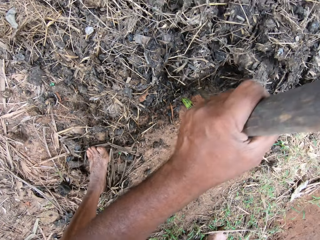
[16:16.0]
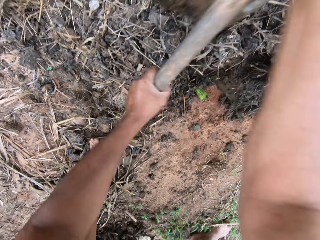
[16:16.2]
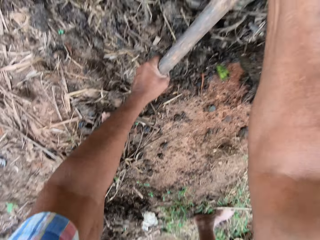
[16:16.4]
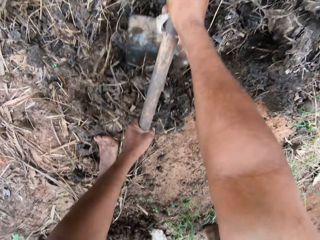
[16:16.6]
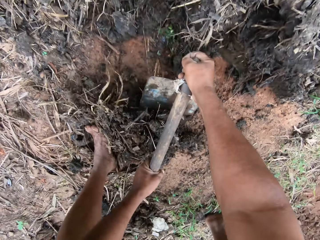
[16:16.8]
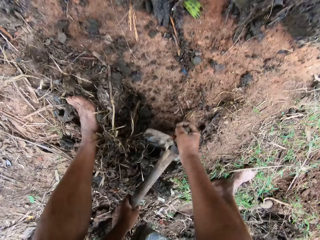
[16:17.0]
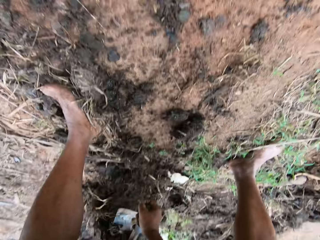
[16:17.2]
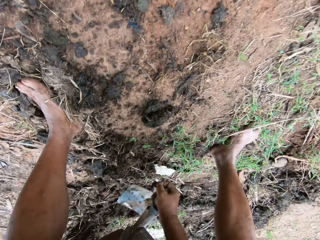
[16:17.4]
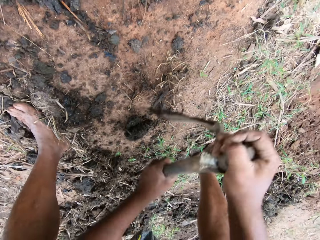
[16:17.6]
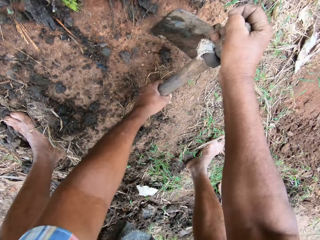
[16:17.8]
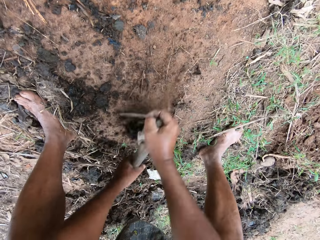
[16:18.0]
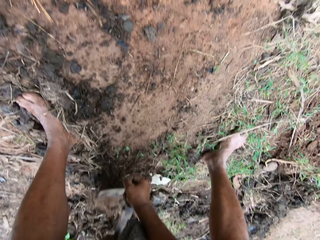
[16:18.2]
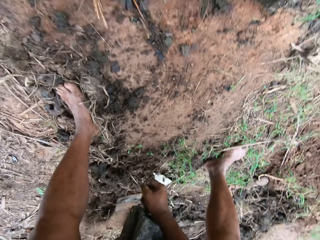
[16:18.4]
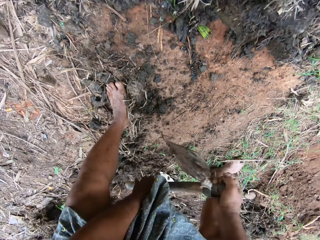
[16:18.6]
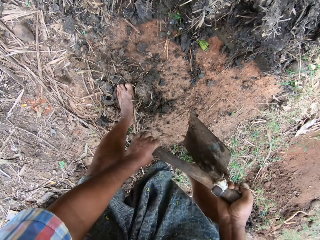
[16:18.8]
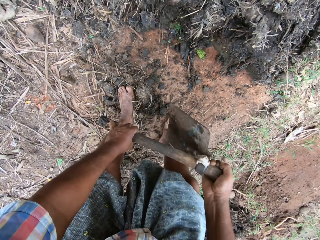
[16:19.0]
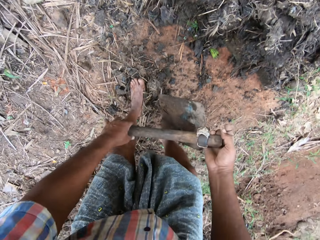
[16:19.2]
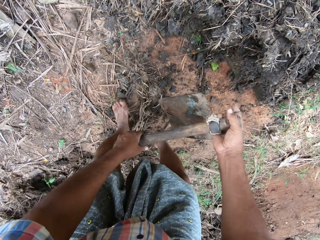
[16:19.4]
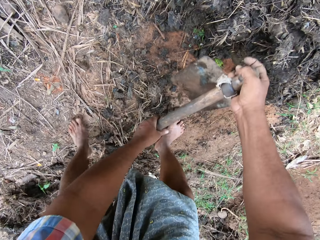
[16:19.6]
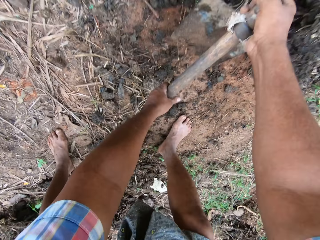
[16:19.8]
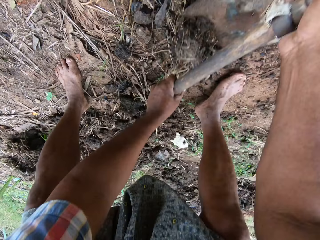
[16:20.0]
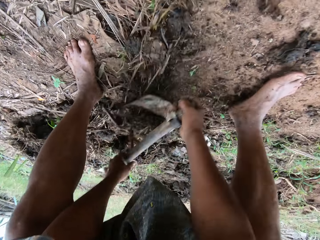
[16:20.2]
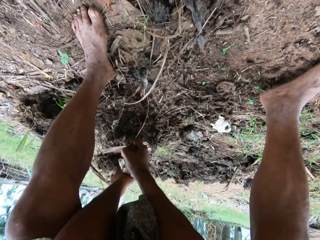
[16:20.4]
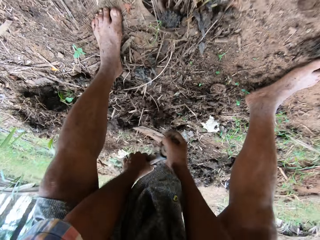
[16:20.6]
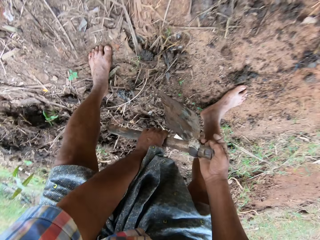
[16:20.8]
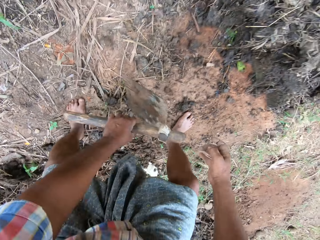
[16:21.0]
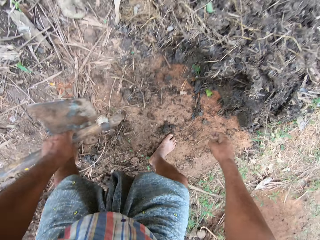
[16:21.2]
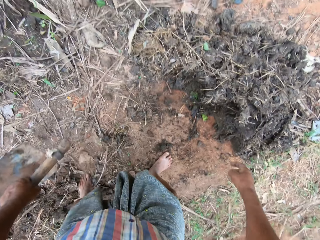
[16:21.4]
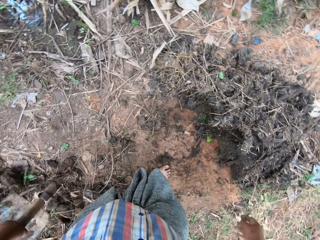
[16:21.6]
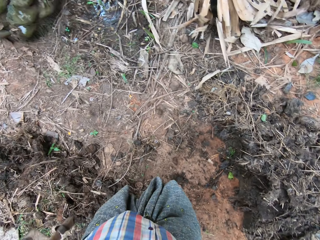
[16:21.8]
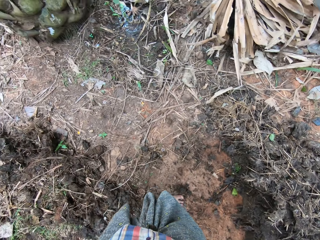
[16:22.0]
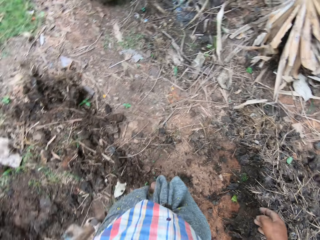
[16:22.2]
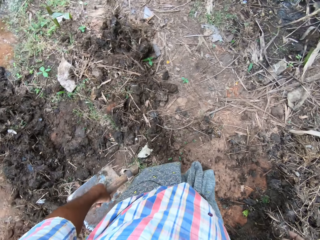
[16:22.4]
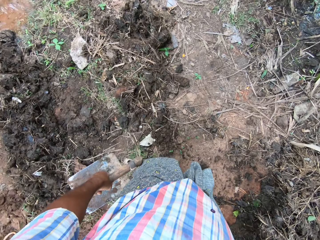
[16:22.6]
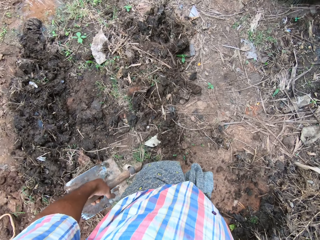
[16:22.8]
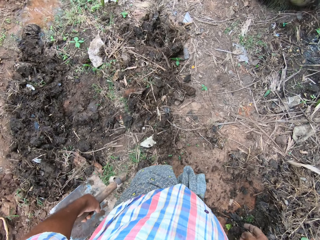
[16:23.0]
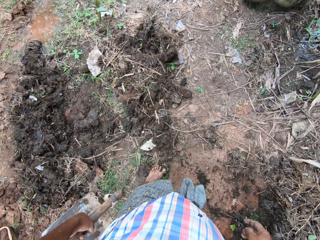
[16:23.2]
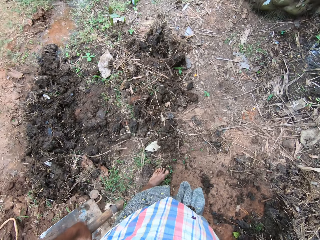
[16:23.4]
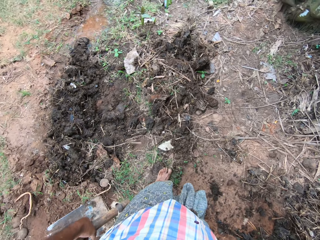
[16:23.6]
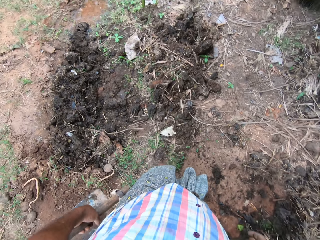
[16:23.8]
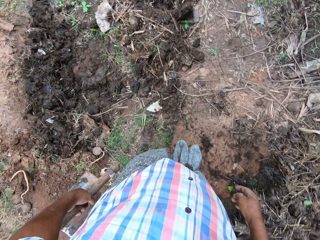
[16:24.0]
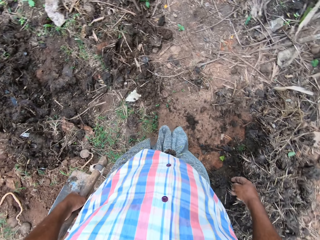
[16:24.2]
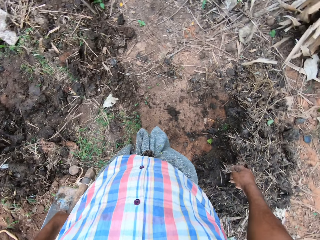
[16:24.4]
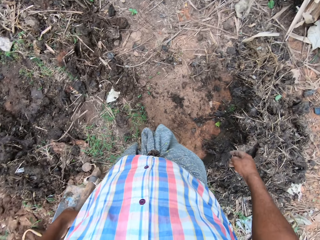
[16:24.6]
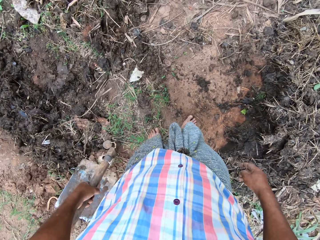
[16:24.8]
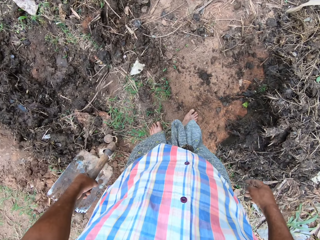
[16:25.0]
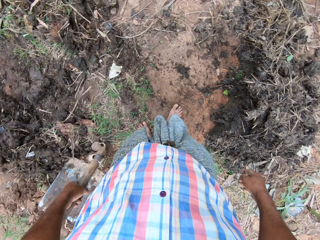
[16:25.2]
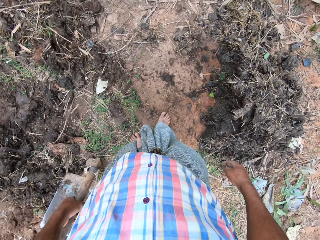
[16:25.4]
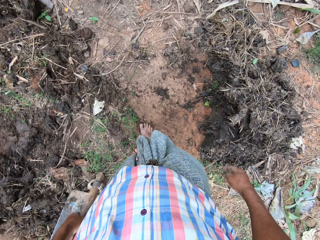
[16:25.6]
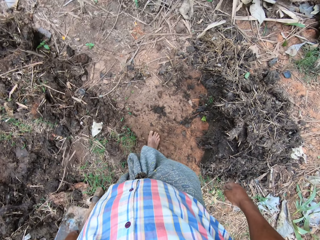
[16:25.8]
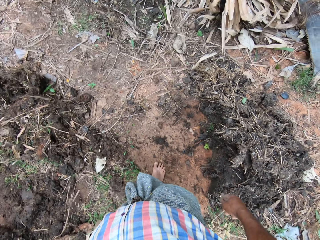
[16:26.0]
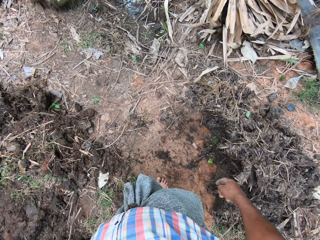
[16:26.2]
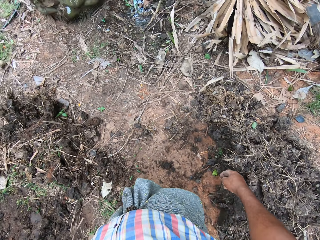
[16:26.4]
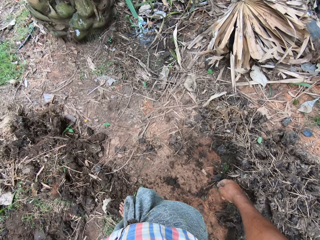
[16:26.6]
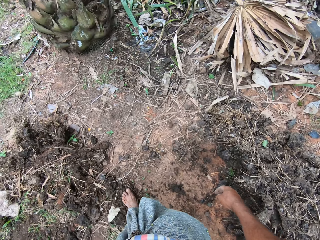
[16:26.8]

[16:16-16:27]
The camera wearer looks around the farm.

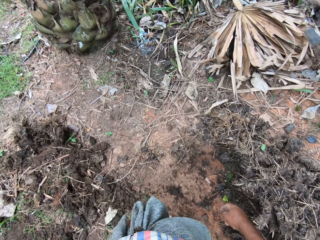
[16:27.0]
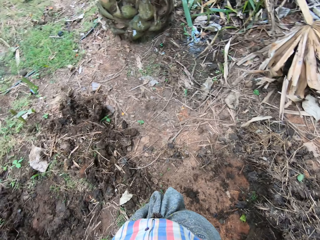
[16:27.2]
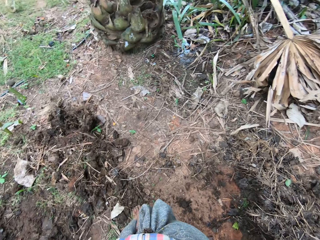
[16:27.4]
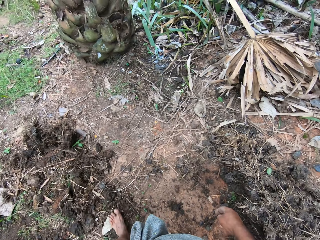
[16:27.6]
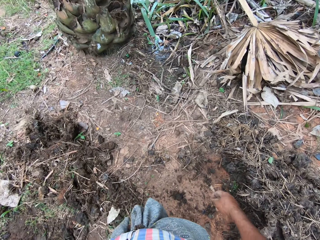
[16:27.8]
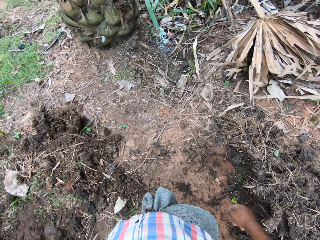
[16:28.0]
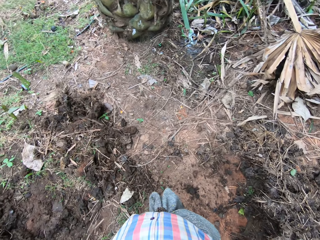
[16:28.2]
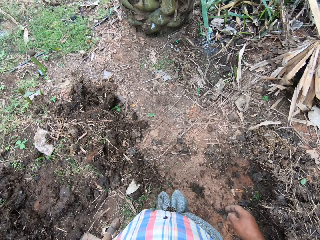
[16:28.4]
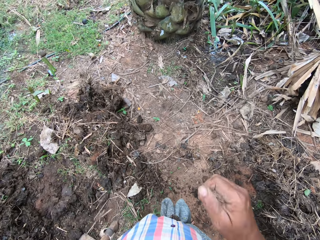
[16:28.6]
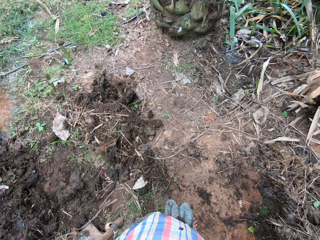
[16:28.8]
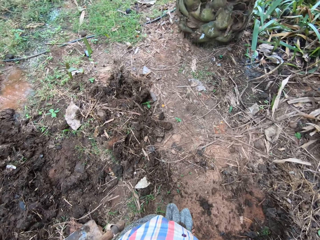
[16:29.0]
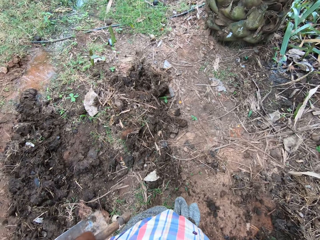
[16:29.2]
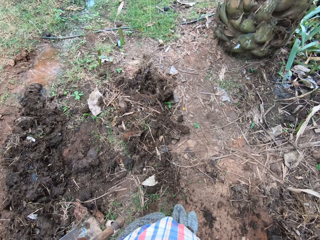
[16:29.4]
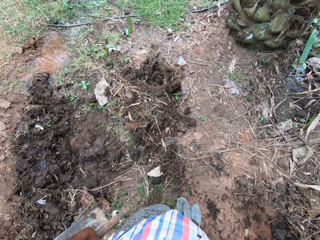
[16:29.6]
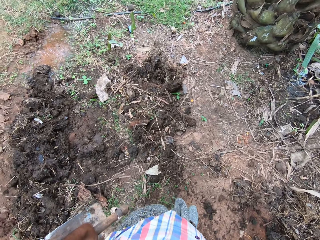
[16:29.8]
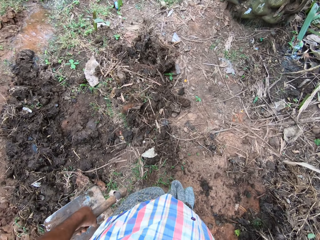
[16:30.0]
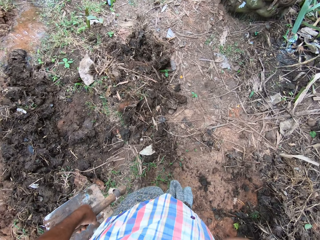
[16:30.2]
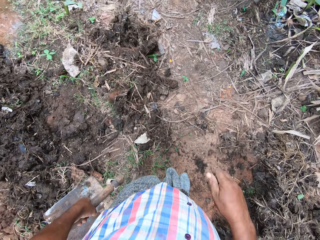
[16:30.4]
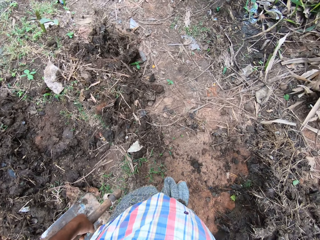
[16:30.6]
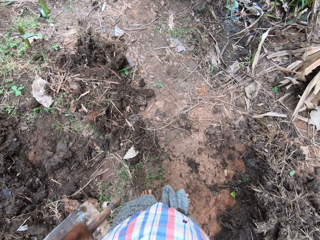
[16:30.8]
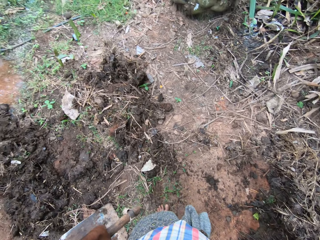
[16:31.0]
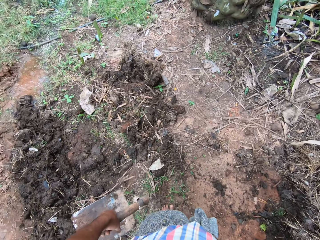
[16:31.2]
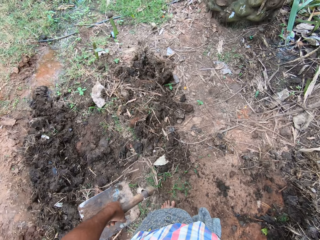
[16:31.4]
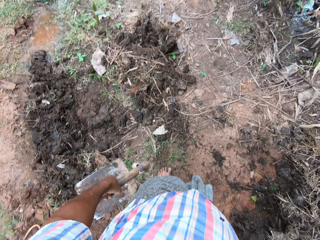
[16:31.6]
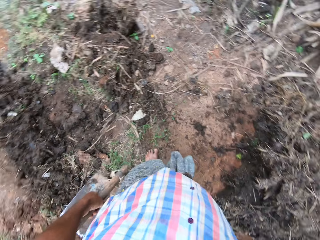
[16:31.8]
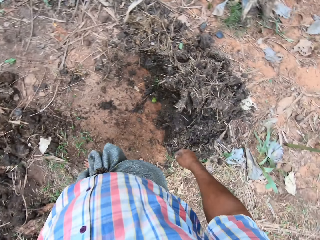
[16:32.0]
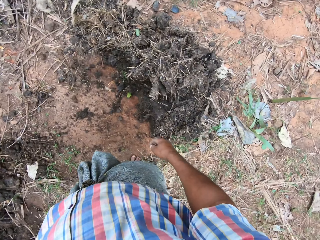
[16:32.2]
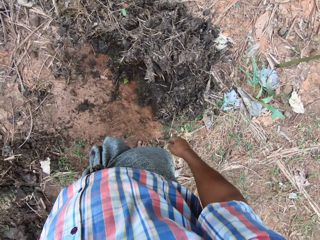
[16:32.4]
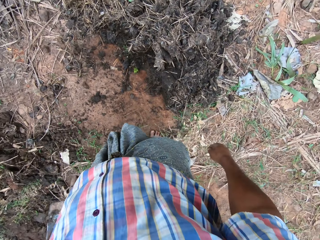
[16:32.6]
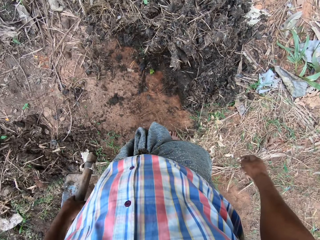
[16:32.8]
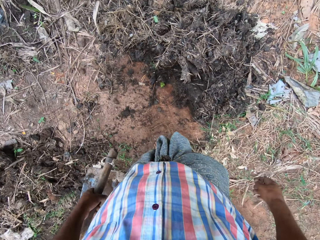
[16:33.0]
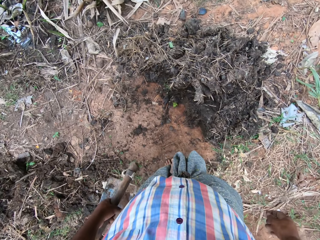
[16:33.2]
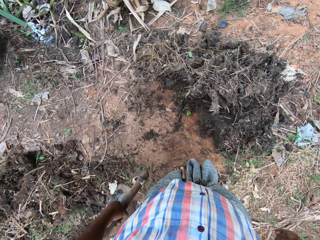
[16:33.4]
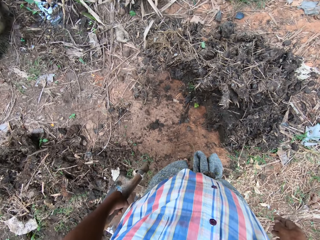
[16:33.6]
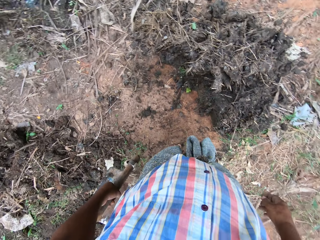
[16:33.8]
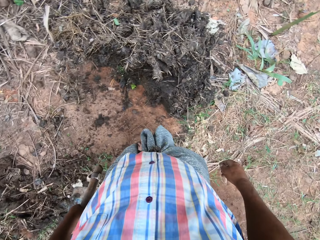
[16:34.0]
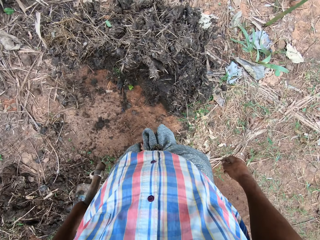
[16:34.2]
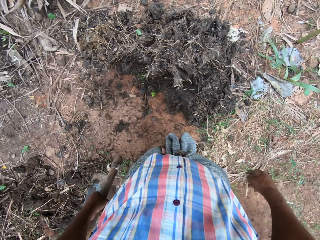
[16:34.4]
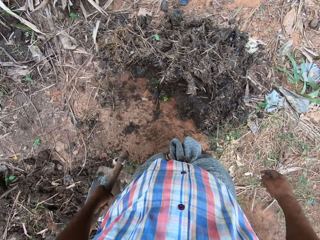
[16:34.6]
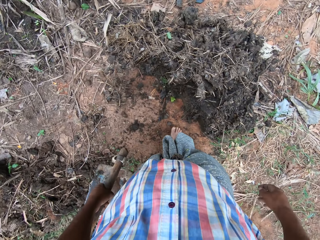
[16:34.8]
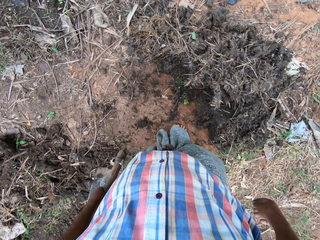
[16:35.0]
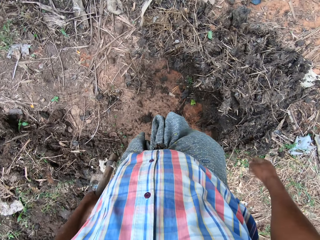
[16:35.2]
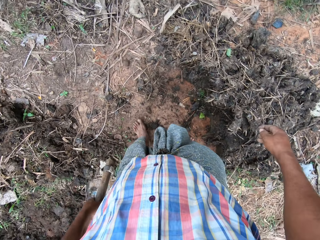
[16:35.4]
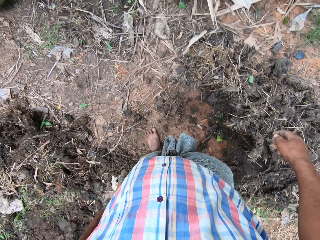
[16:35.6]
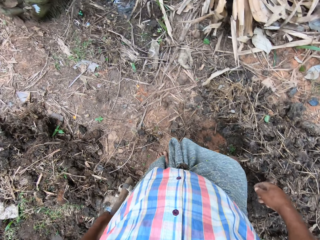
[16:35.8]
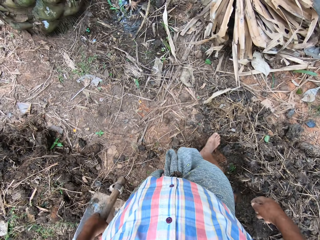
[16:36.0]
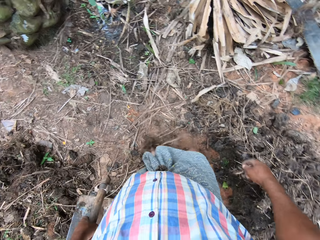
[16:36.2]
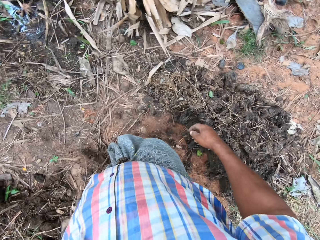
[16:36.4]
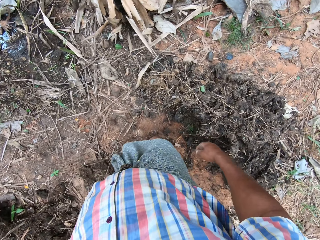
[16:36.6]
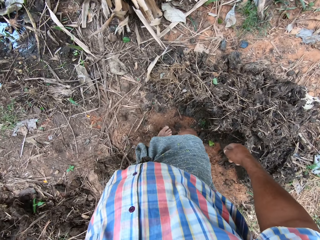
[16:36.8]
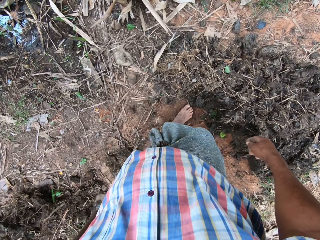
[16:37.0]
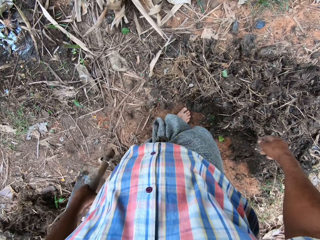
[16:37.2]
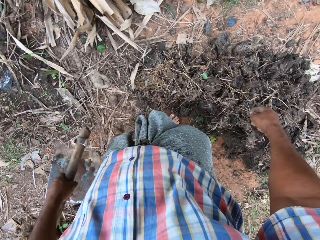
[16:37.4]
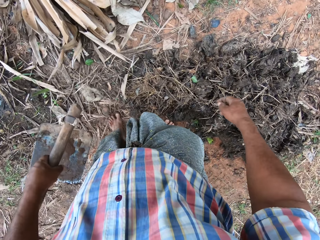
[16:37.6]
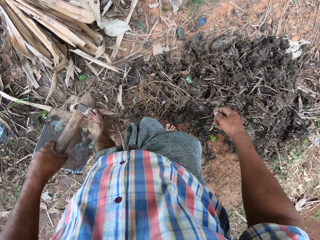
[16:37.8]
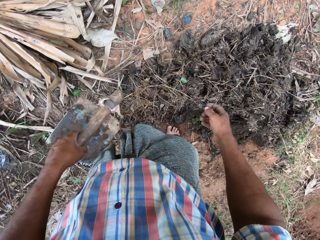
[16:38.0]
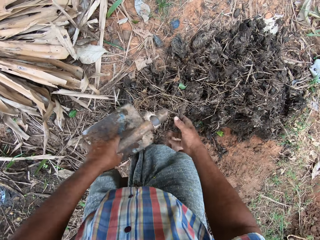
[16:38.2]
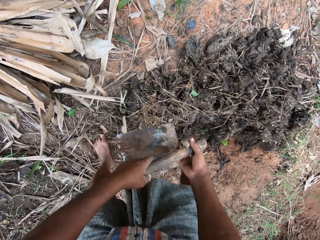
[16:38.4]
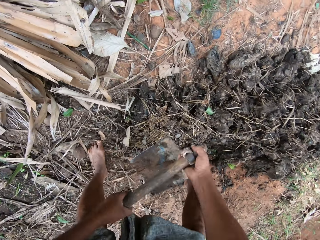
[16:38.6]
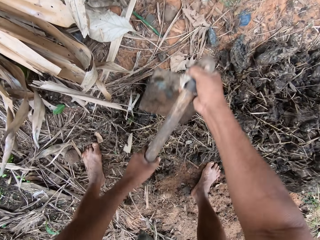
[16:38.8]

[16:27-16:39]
The camera wearer touches the face. He walks around the farm. He adjusts the soil with his feet.
